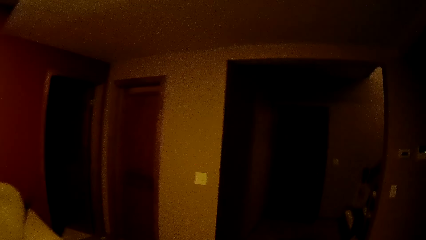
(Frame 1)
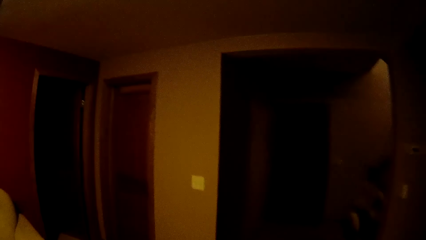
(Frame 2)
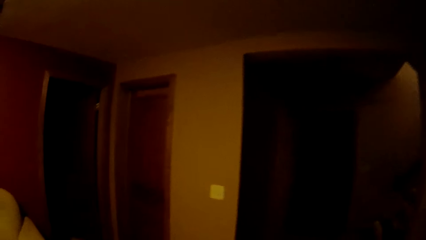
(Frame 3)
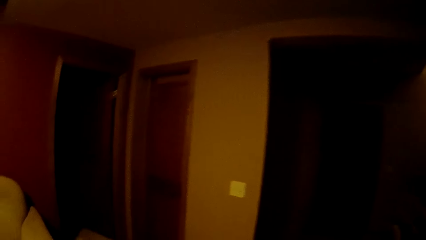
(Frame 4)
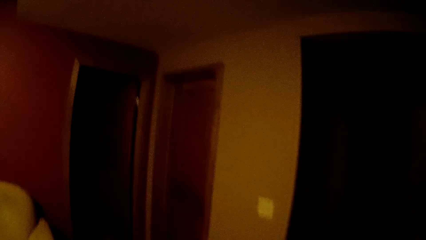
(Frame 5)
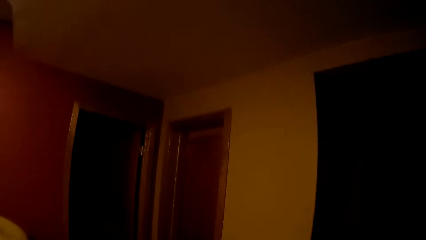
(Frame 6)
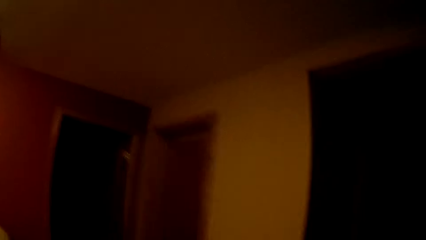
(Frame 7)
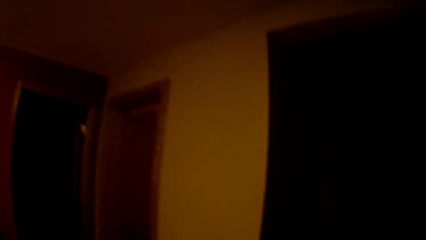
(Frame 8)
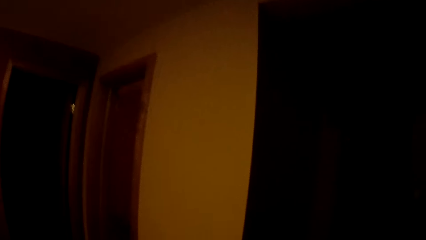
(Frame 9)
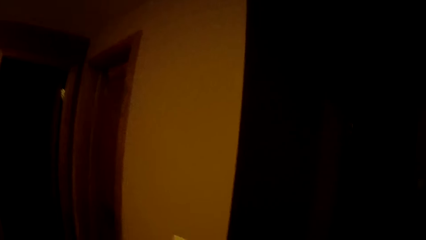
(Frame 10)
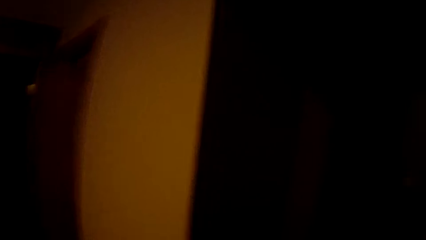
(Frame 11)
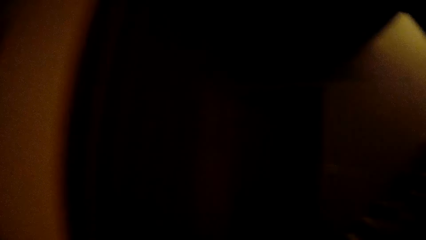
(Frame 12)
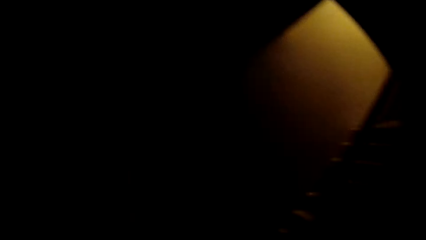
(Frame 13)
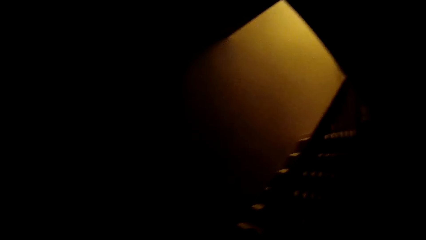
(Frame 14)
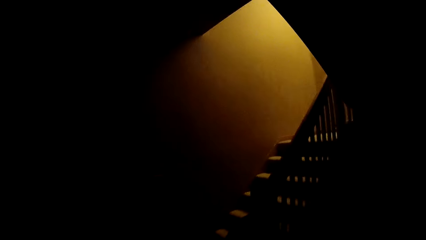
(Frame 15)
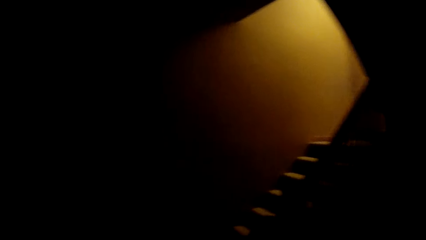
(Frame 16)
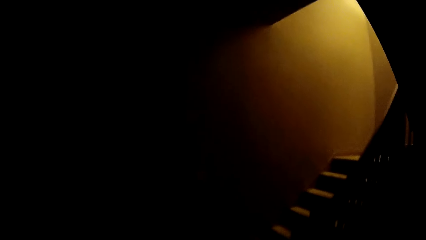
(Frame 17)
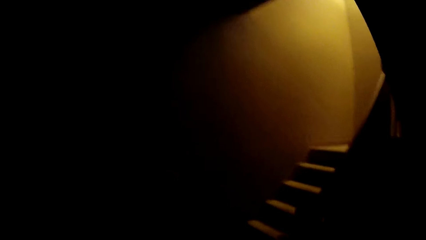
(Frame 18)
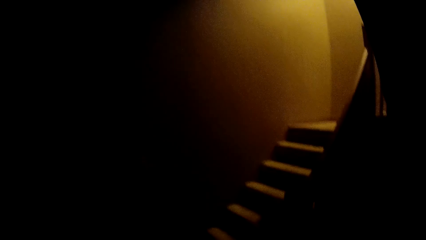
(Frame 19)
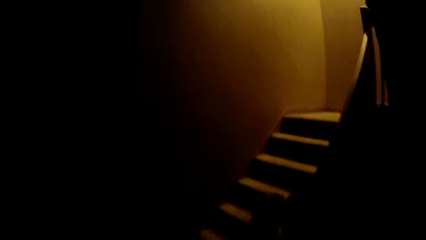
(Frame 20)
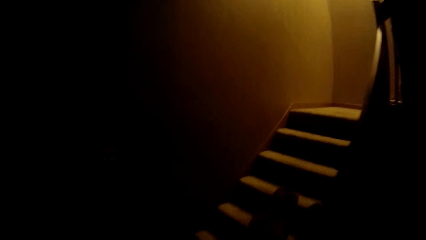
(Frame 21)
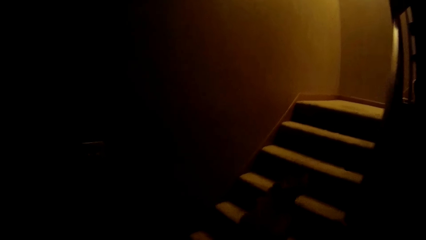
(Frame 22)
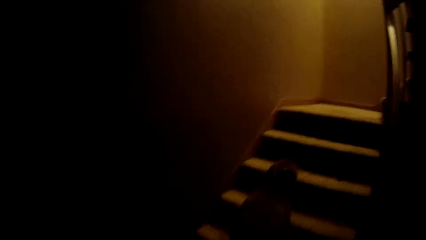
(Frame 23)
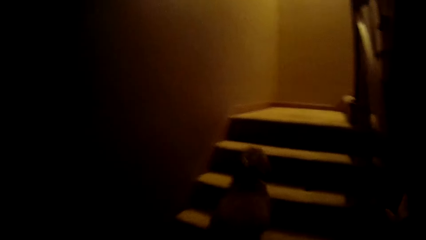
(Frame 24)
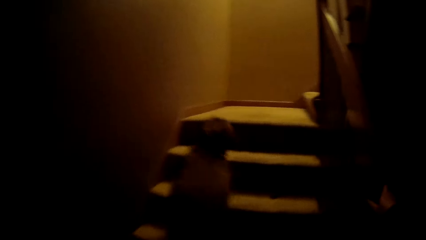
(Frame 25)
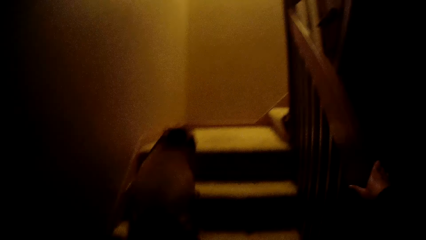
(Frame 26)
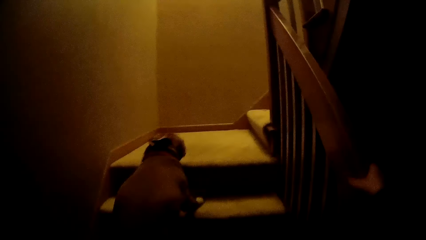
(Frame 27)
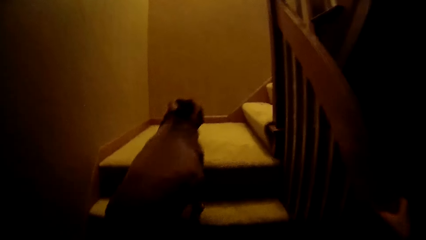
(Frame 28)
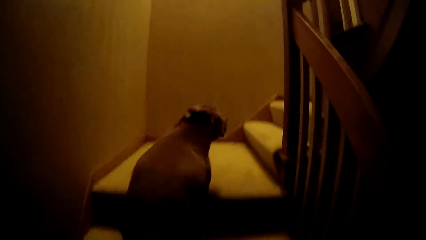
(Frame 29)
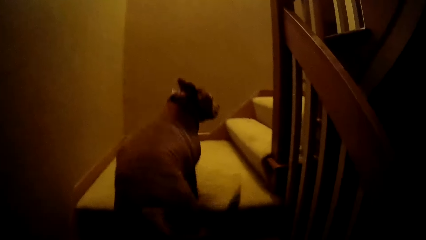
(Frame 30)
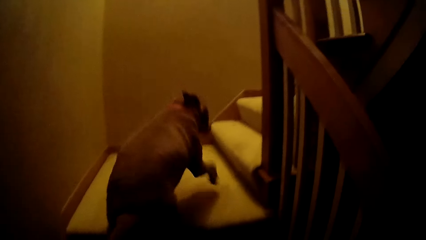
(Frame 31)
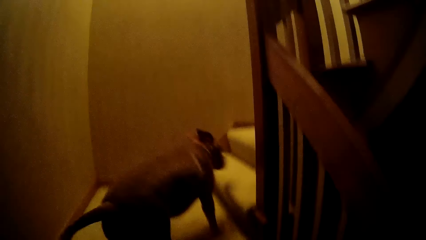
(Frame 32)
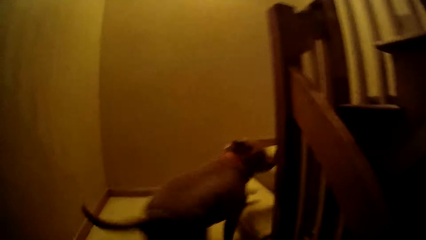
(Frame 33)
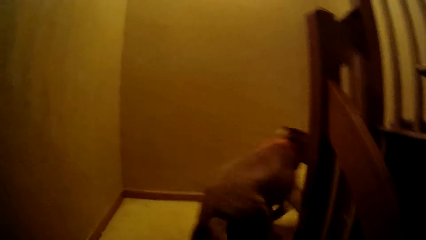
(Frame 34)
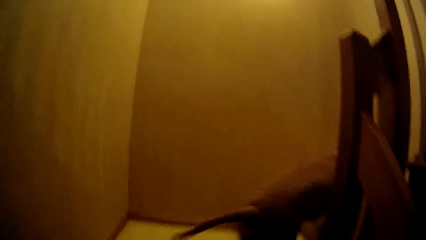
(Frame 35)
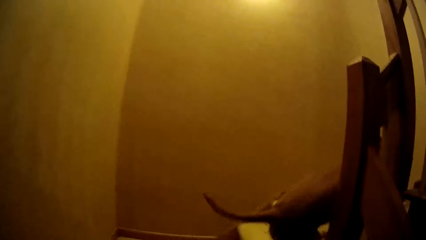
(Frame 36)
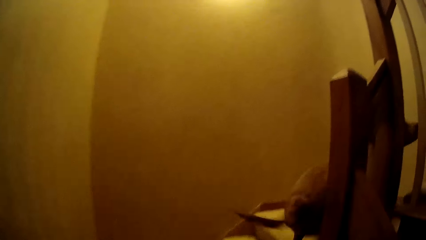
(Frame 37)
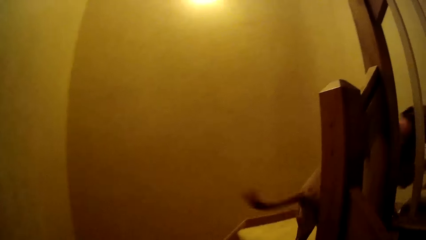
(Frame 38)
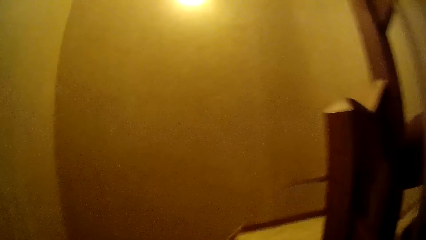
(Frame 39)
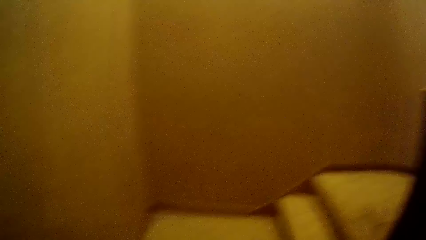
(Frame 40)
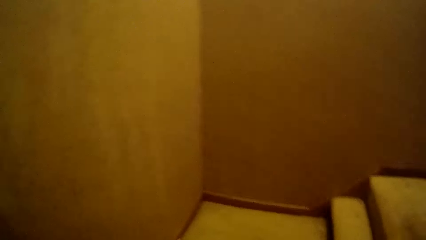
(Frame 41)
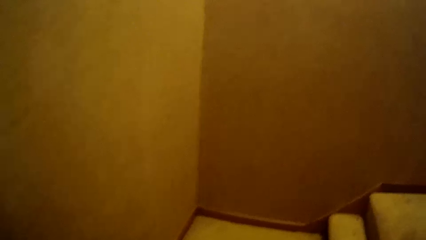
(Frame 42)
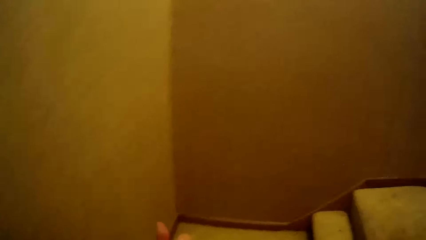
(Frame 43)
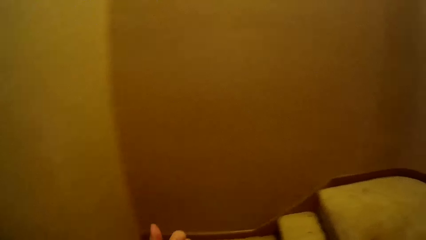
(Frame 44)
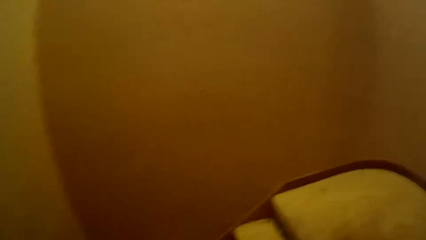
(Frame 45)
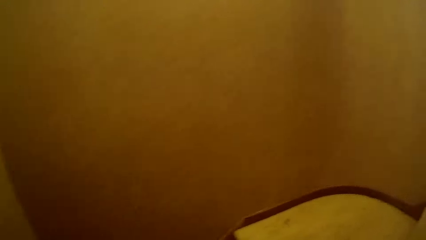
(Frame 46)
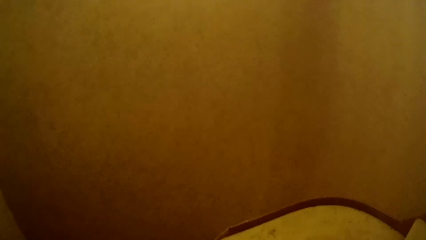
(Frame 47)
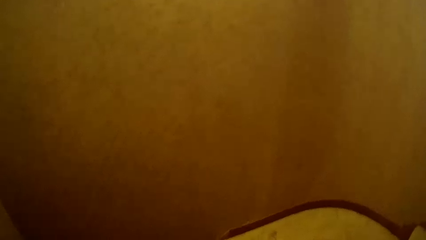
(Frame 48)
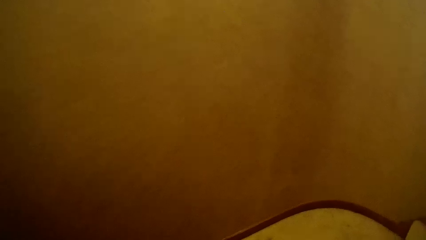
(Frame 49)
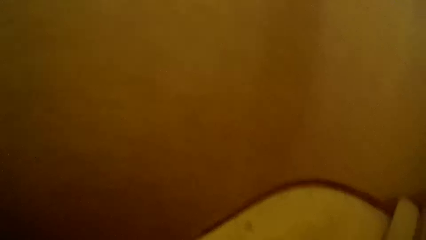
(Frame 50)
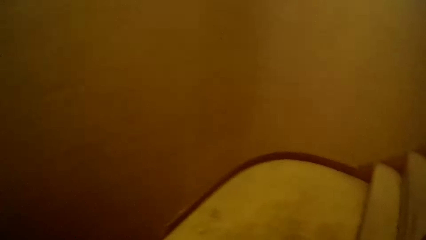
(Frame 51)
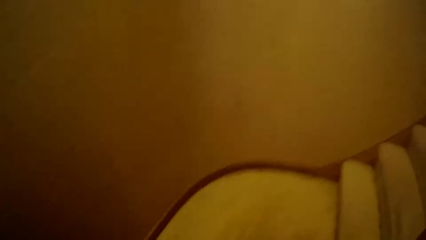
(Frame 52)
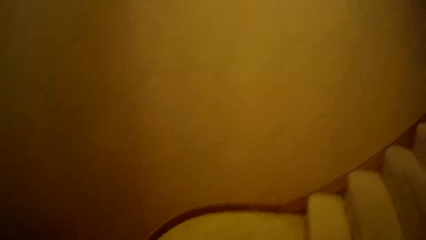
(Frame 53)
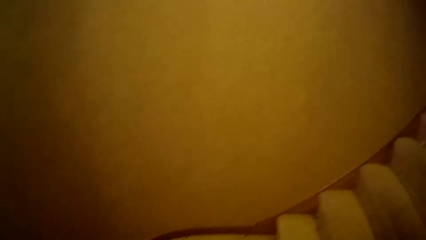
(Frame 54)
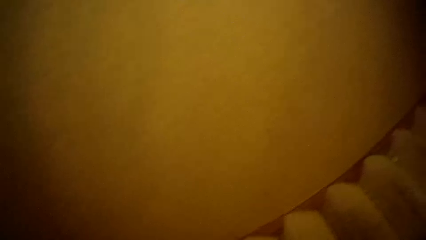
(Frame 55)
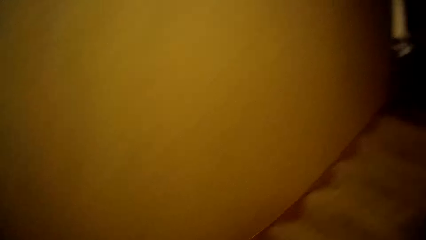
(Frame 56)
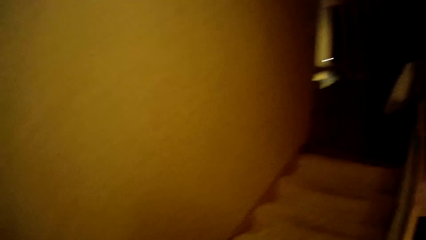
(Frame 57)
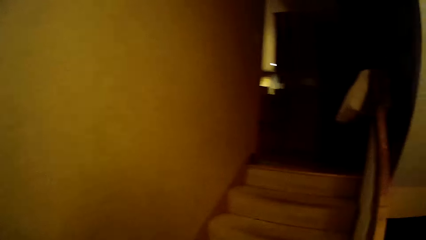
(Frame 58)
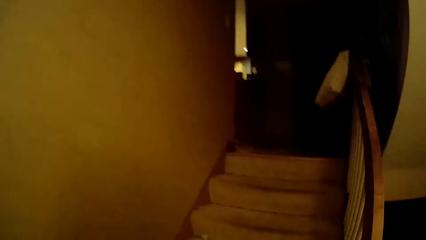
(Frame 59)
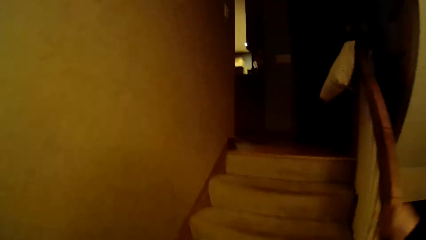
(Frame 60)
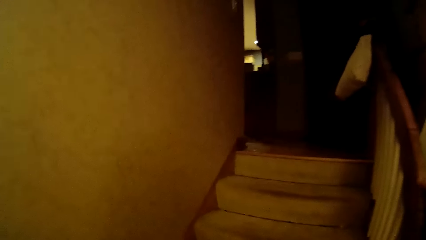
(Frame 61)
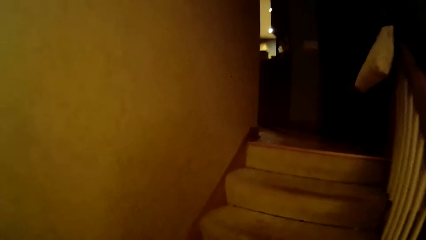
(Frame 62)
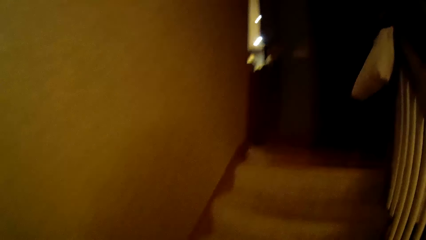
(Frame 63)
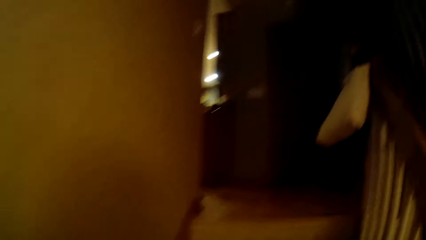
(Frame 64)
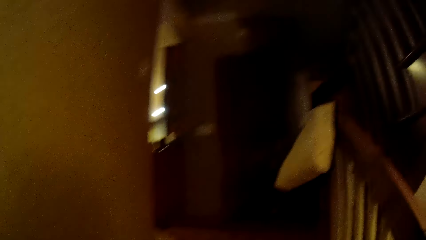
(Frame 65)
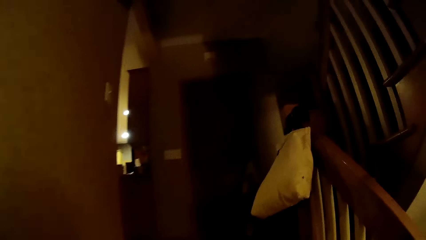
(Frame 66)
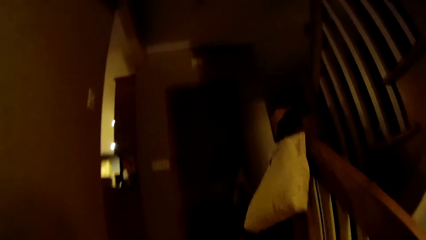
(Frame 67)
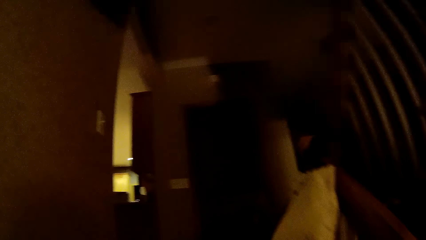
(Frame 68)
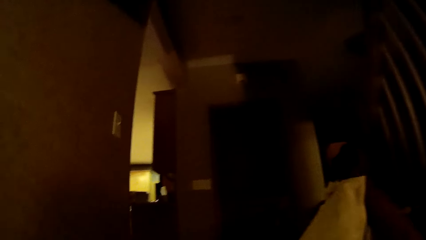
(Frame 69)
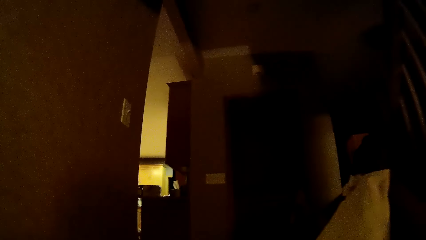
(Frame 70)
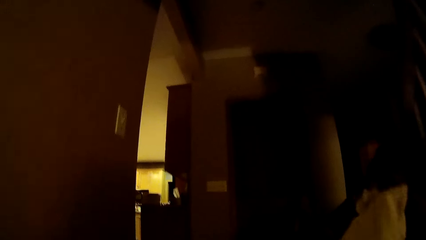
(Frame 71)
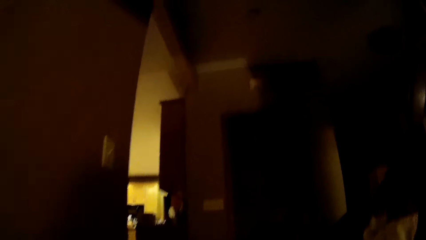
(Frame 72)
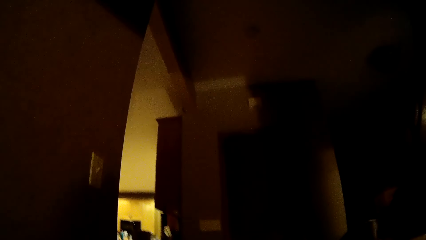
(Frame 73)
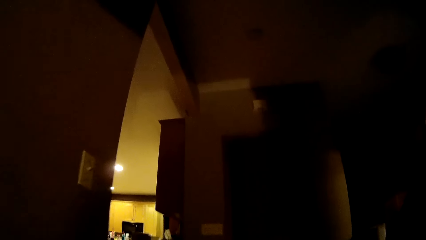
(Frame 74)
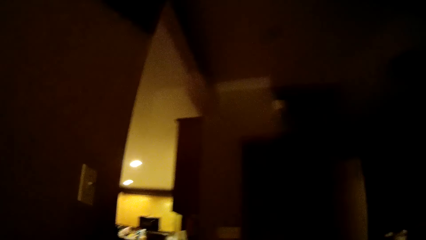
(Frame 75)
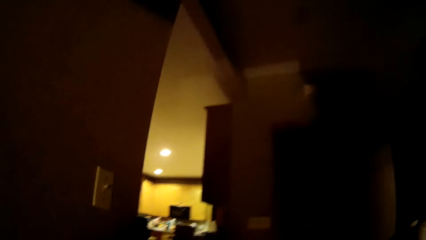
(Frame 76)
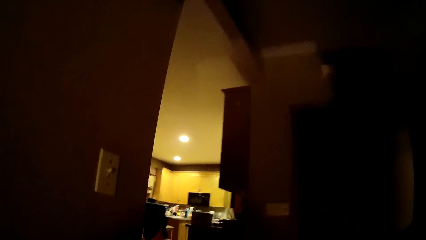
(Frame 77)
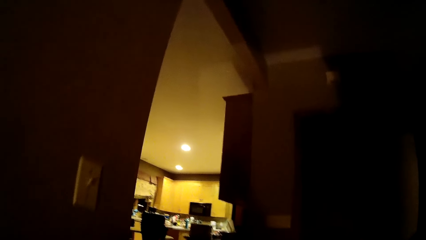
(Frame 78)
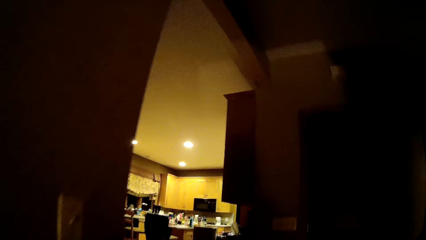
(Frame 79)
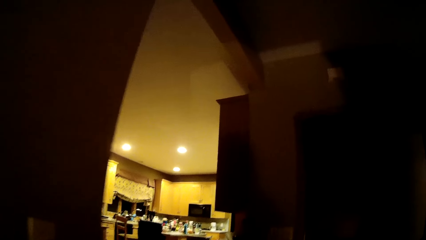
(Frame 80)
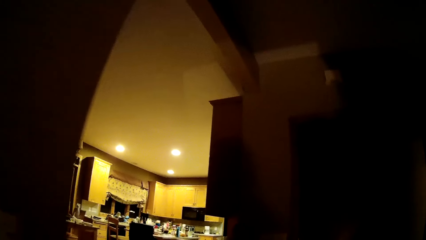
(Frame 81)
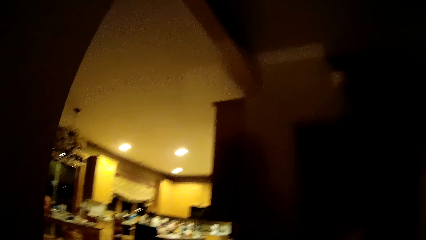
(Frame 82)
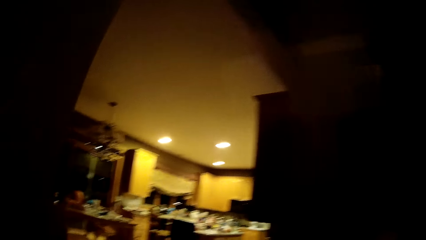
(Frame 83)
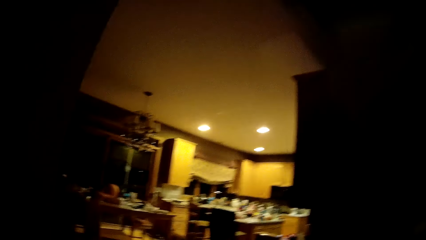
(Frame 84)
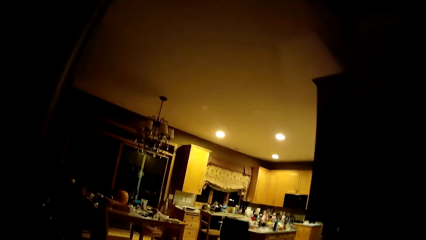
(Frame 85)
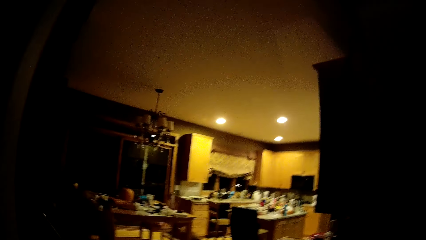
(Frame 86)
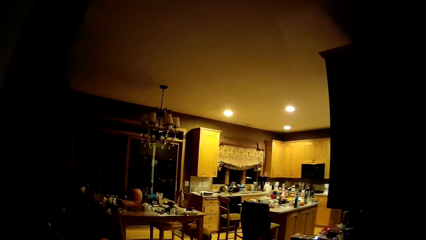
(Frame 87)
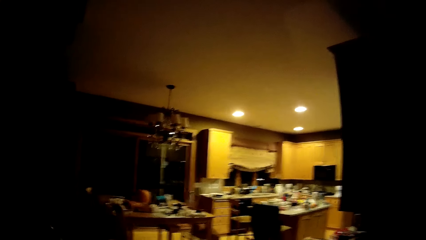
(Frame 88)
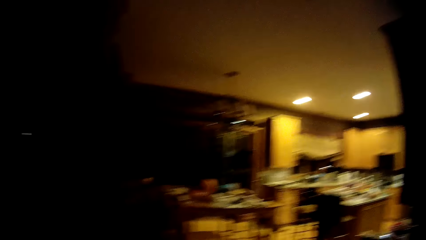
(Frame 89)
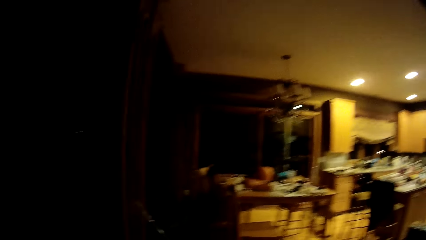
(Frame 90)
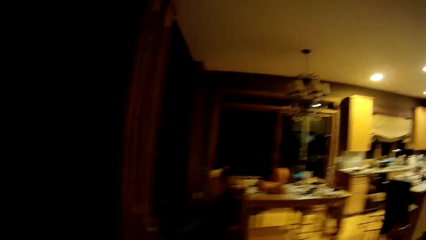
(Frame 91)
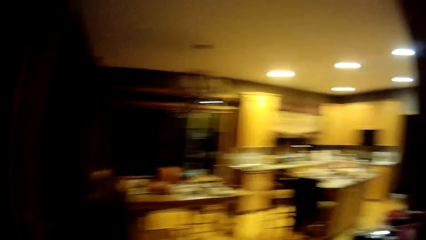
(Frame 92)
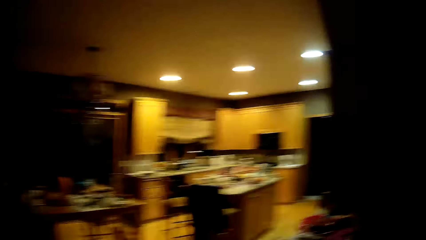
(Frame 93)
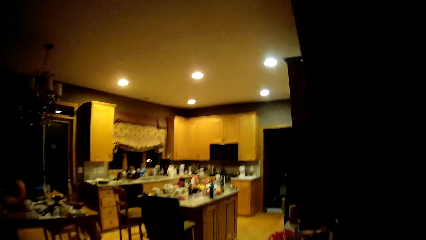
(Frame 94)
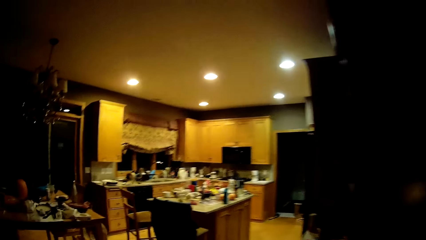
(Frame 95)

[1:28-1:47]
The camera wearer walks up the staircase.
